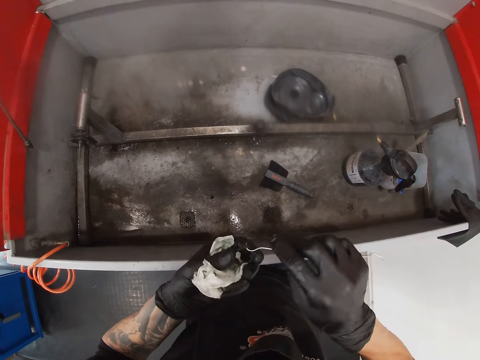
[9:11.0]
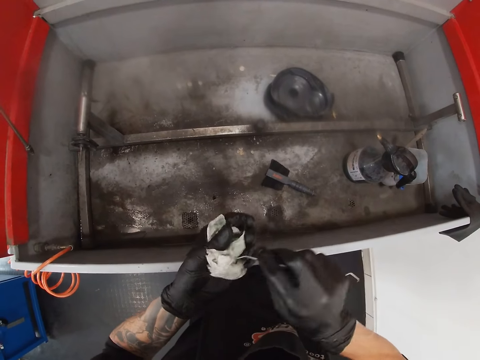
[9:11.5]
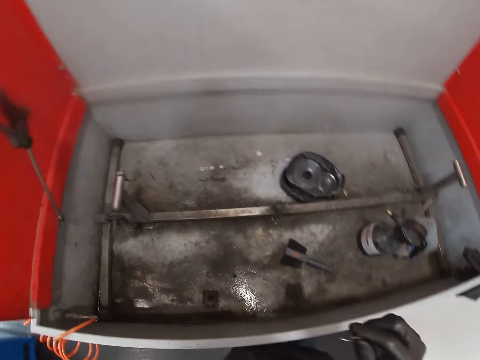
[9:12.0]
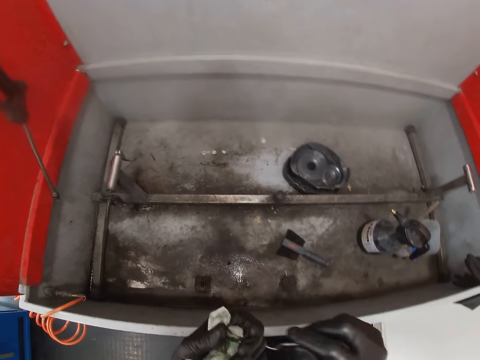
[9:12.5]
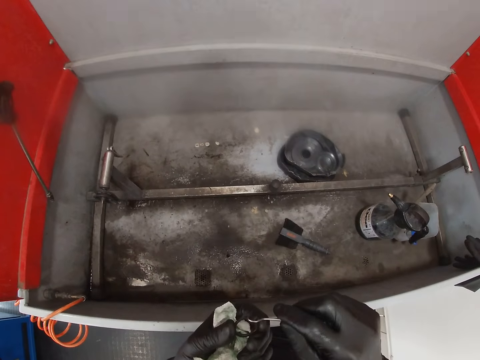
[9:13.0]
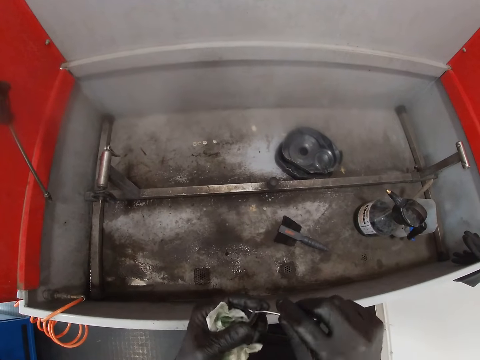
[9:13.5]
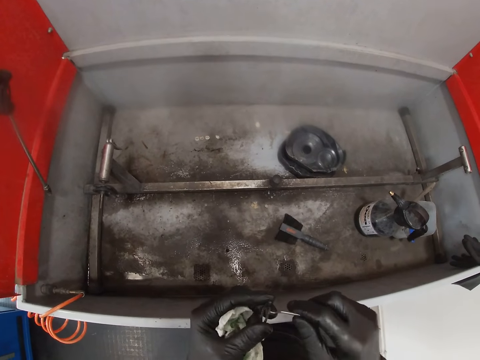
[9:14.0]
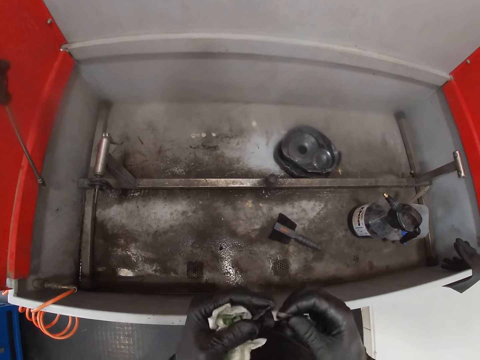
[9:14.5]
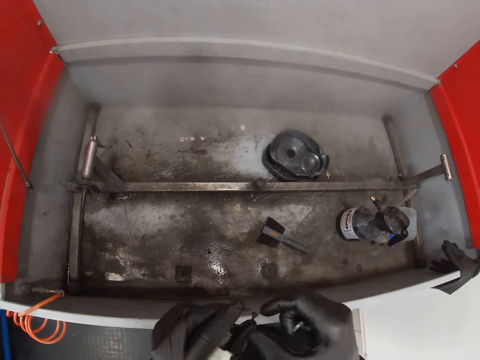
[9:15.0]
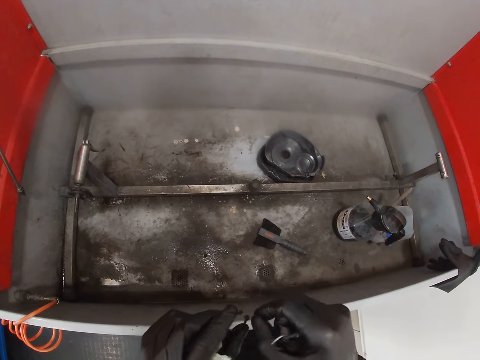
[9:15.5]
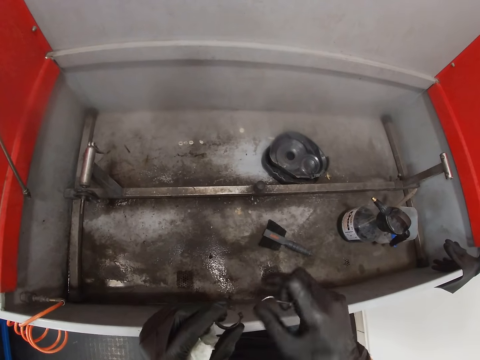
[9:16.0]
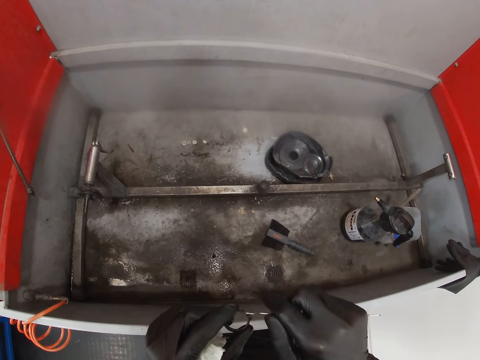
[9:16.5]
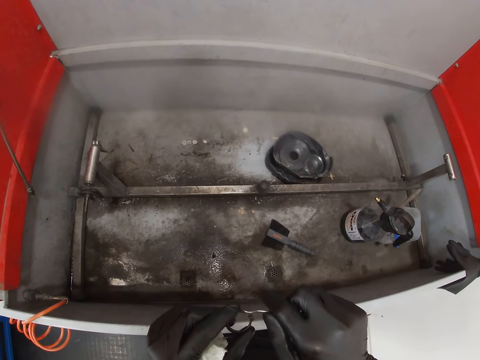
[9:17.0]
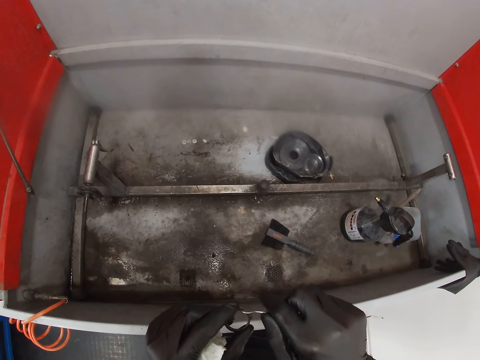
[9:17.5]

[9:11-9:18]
The camera wearer cleans the hook in his gloved right hand on the tissue in his gloved left hand. He blows the wire. He inserts the hook in his gloved right hand into the ring in his gloved left hand. He wipes the retaining ring in his left hand with his right hand. He cleans the retaining ring in his left hand with the dental scaler in his right hand.

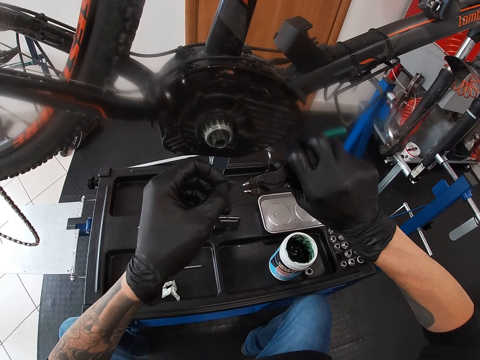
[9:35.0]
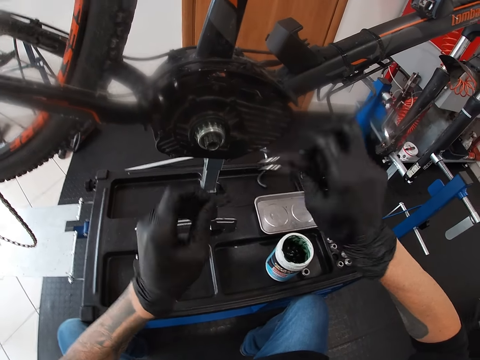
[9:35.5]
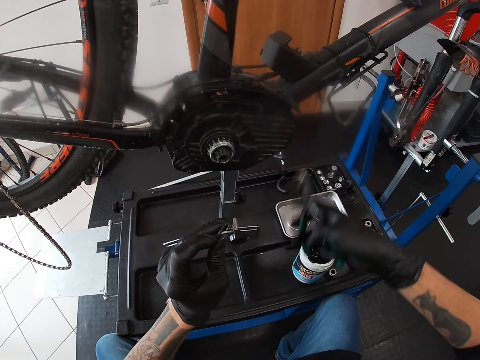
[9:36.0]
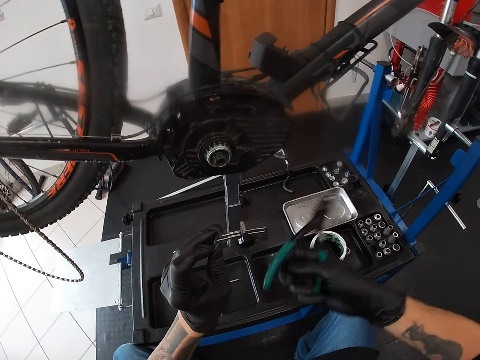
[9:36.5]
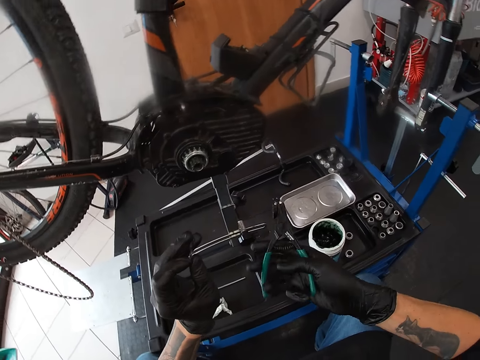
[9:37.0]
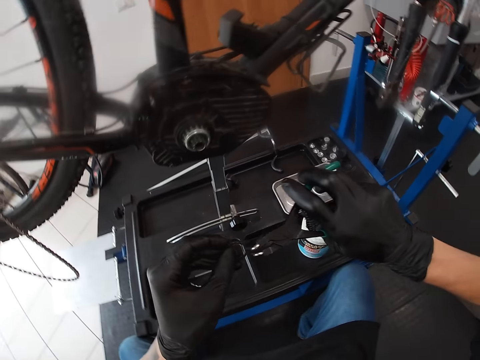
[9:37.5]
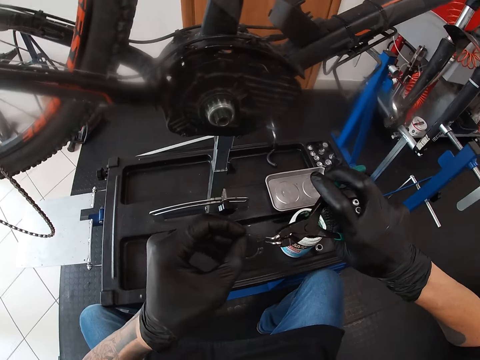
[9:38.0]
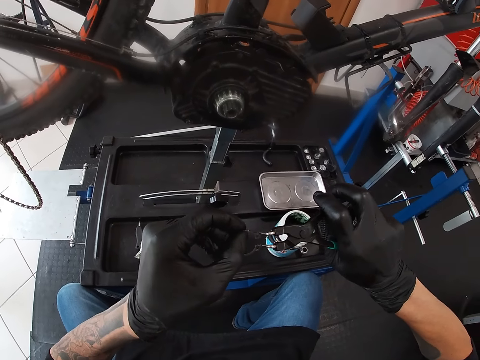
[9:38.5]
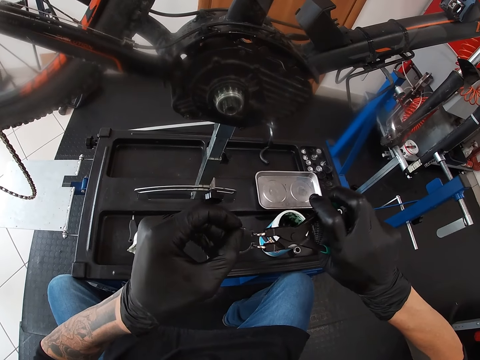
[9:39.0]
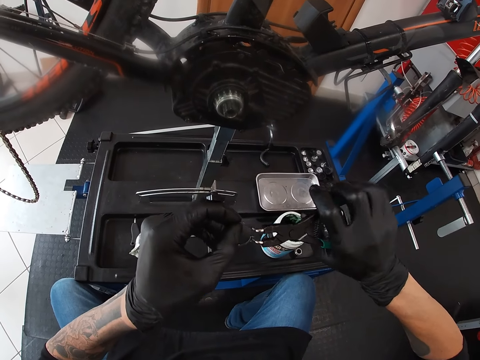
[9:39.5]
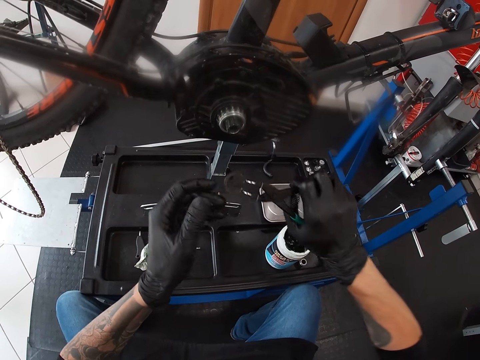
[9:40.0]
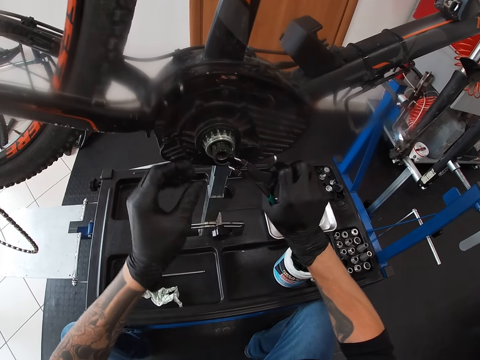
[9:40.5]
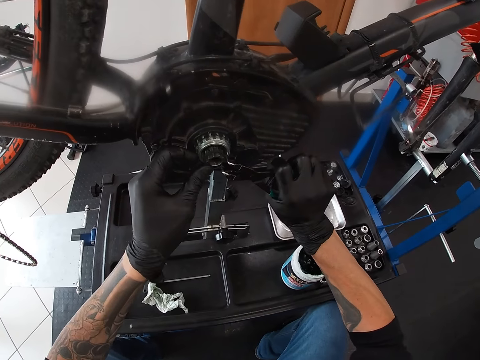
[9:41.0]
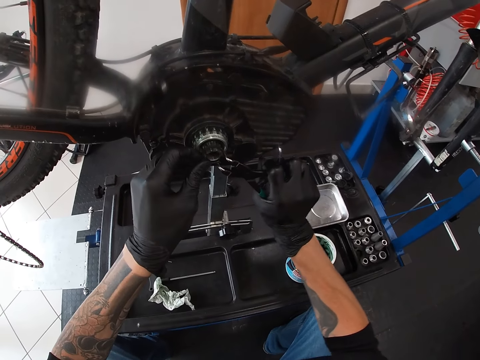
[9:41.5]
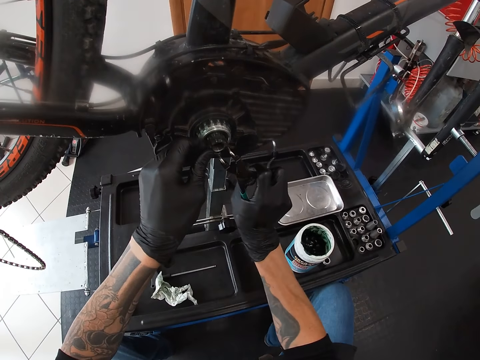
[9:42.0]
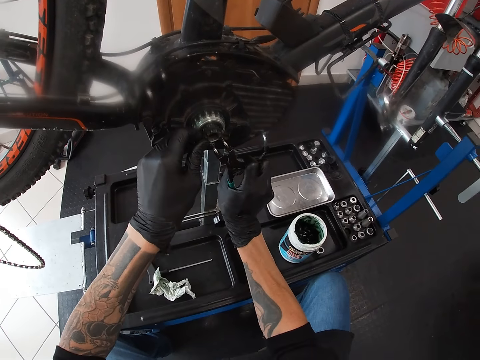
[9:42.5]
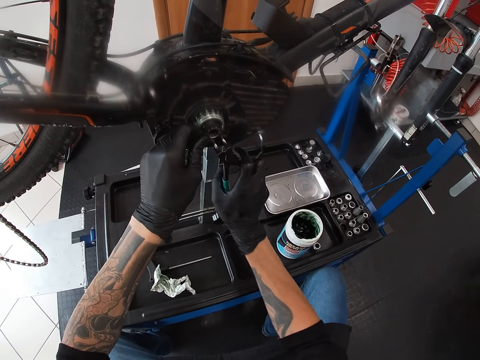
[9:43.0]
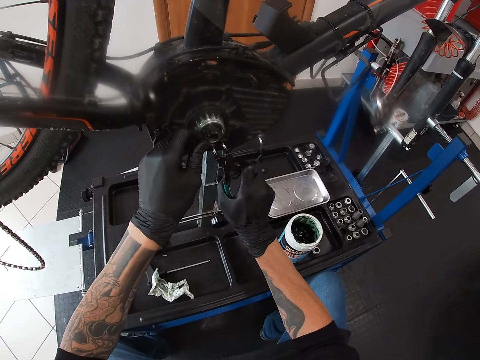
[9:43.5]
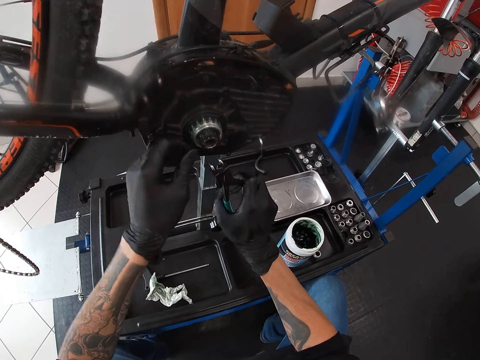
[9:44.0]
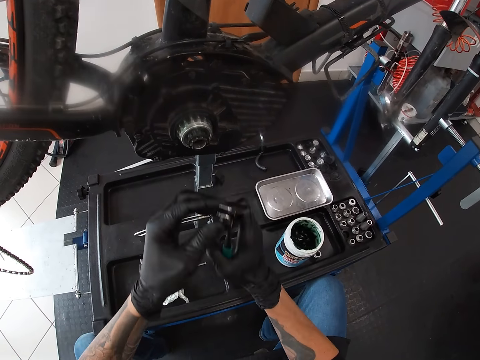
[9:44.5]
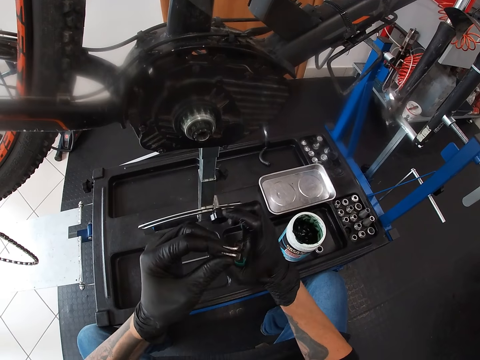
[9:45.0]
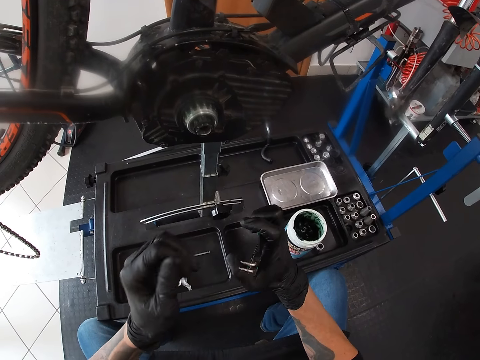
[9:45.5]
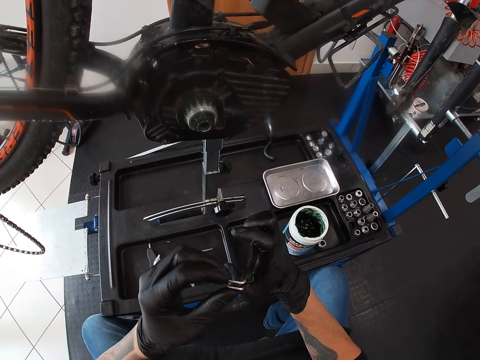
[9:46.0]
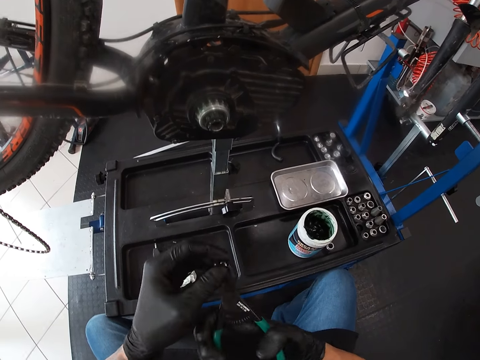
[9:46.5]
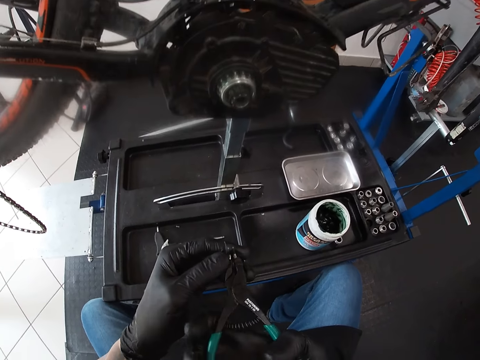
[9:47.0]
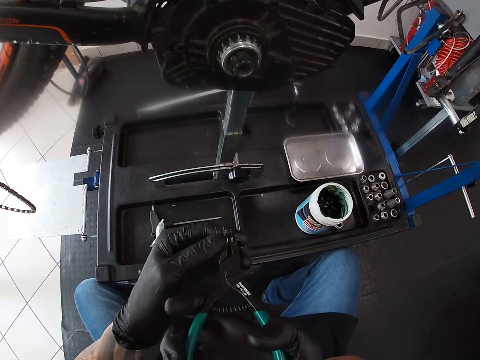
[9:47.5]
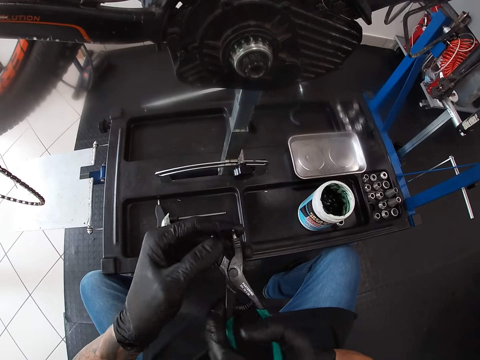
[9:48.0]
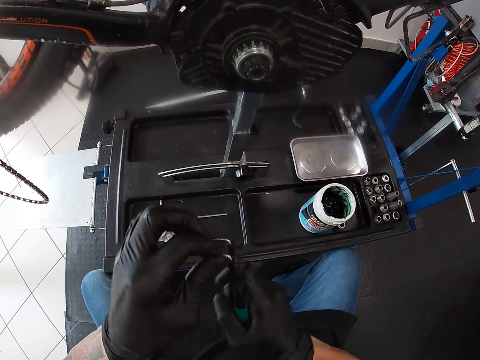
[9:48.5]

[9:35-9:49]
The camera wearer touches the retaining ring in his left hand with the snap ring plier in his left hand. He adjusts the ring. He adjusts the snap ring plier in his right hand. He picks the retaining ring from his left hand with the snap ring plier in his right hand. He sets the retaining ring on the snap ring plier in his right hand into the gear hub of the bicycle on the bicycle work stand. He sets the retaining ring on the snap ring plier with both hands into the gear hub of the bicycle on the bicycle work stand. He touches the snap ring plier in his right hand with his left hand. He looks at the link pliers.

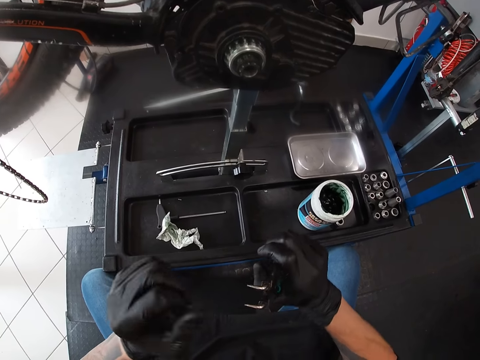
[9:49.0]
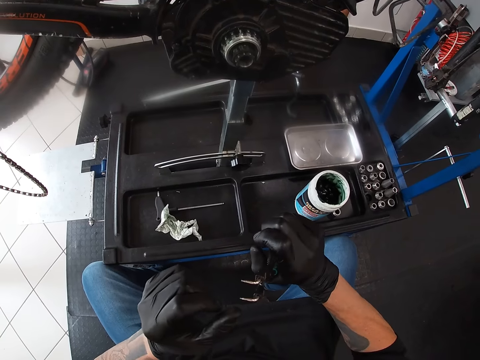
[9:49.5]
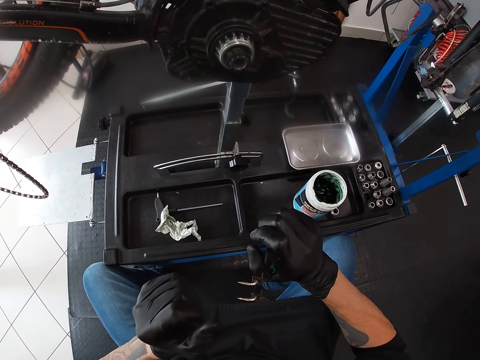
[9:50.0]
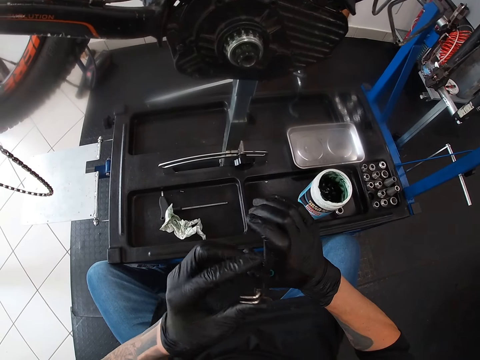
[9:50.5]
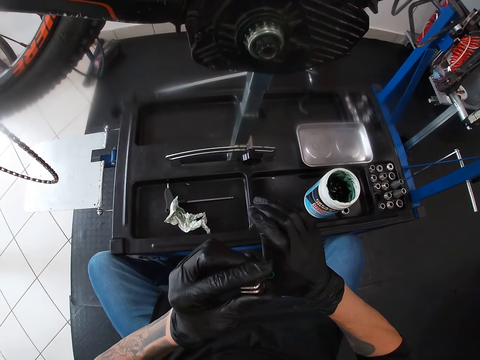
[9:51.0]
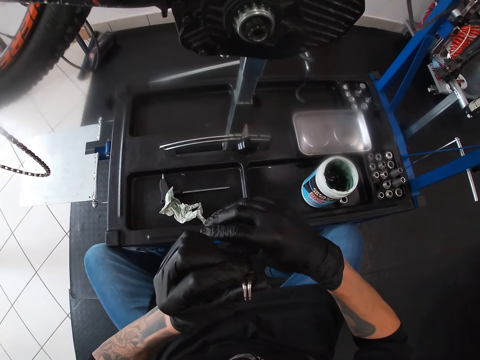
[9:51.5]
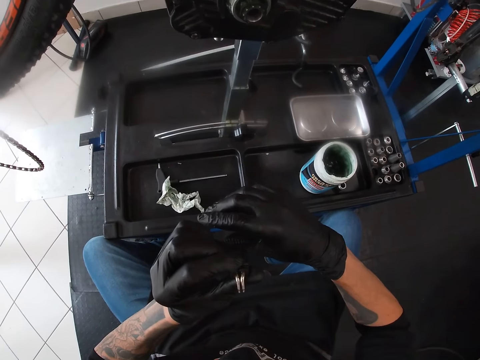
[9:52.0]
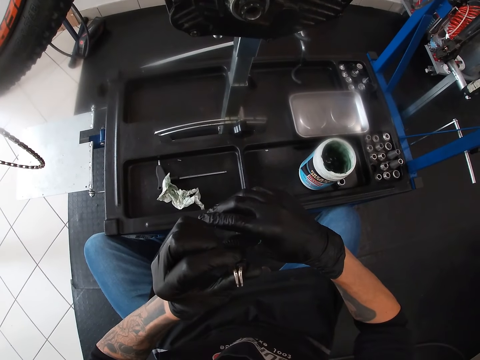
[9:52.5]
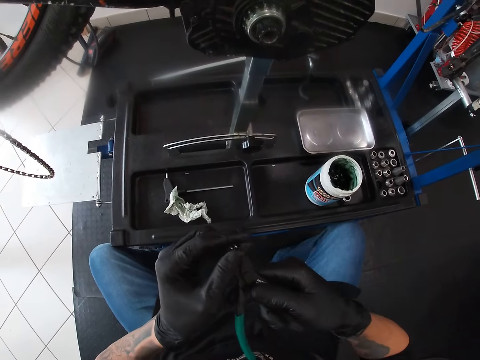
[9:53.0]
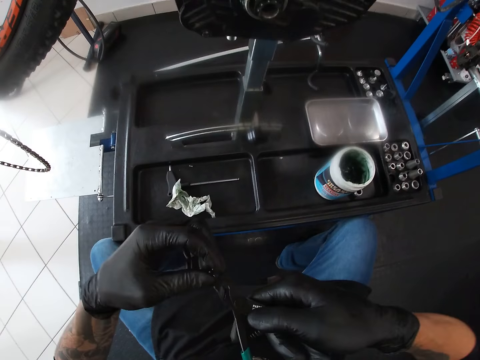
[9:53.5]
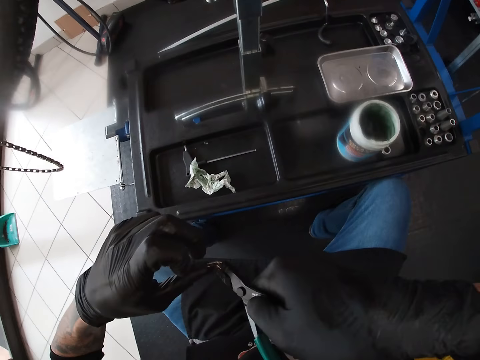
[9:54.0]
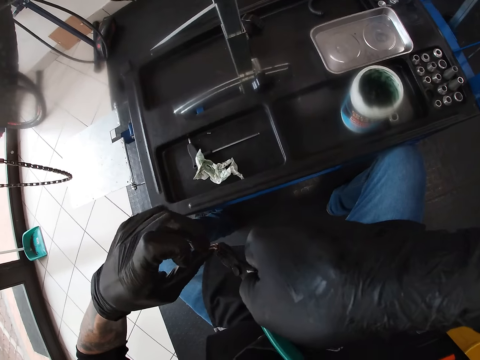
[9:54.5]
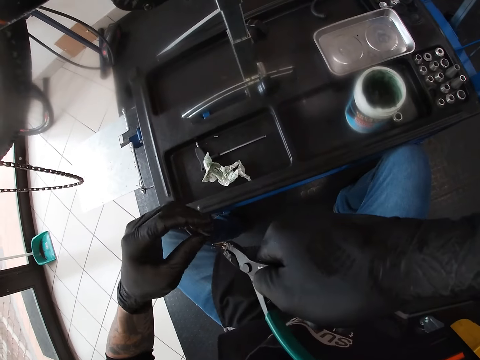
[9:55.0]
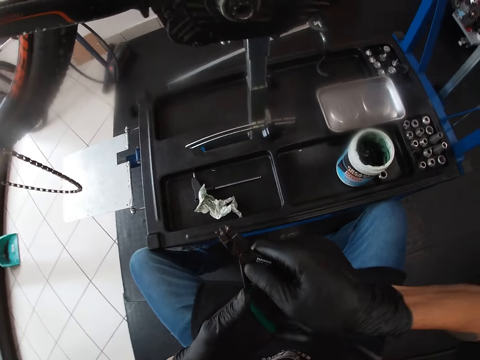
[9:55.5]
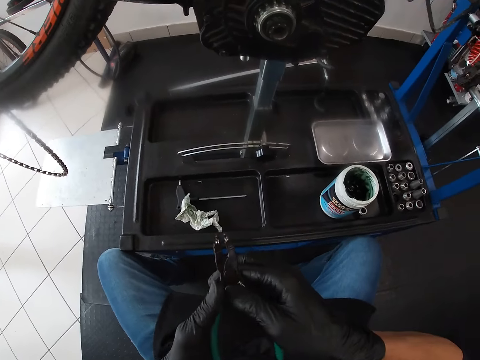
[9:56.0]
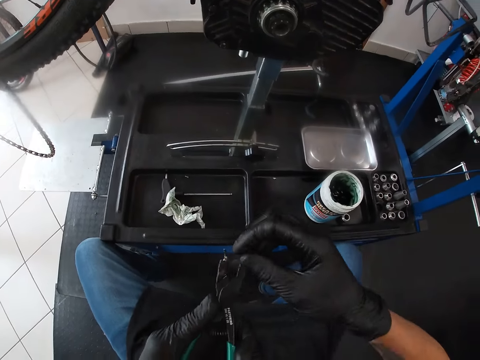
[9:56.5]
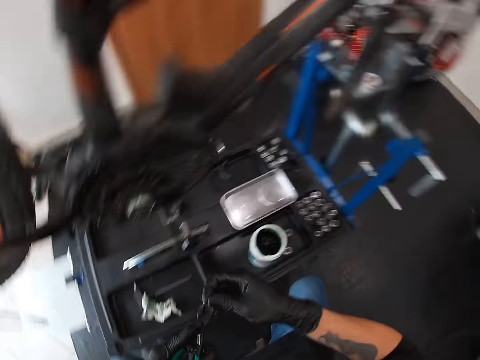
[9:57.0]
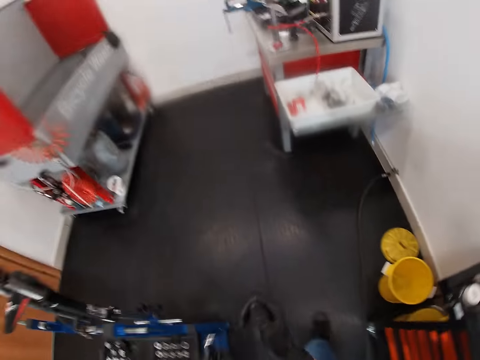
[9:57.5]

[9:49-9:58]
The camera wearer passes the snap ring plier from his right hand to his left hand. He touches the snap ring plier in his left hand with his right hand.
